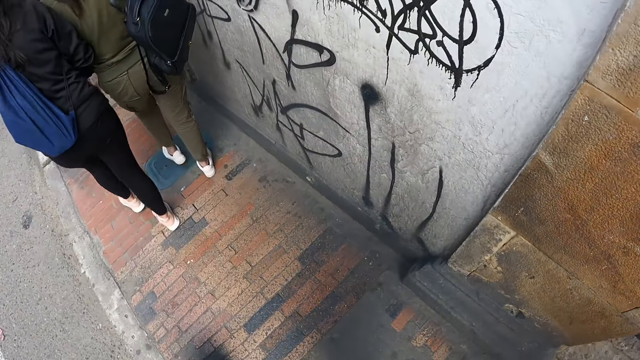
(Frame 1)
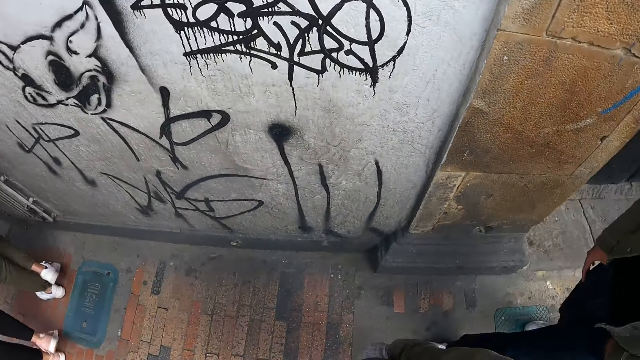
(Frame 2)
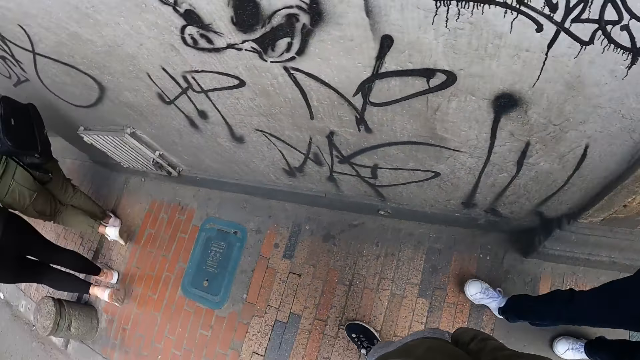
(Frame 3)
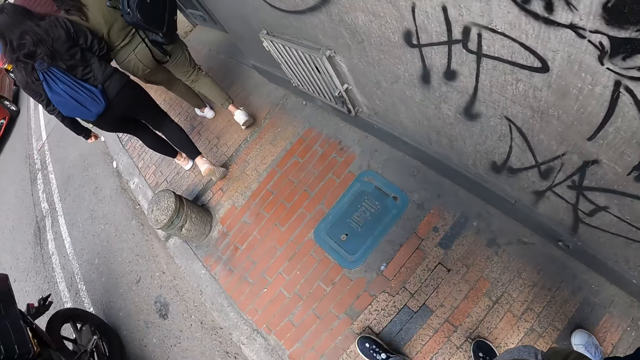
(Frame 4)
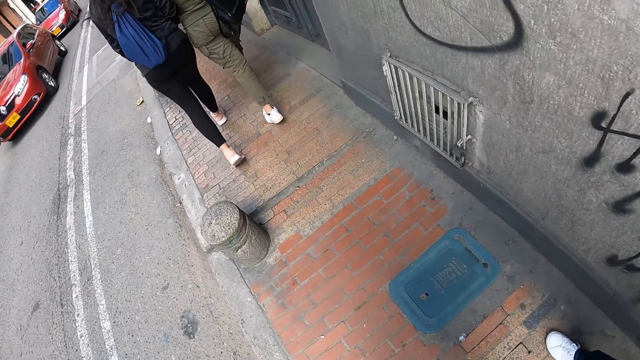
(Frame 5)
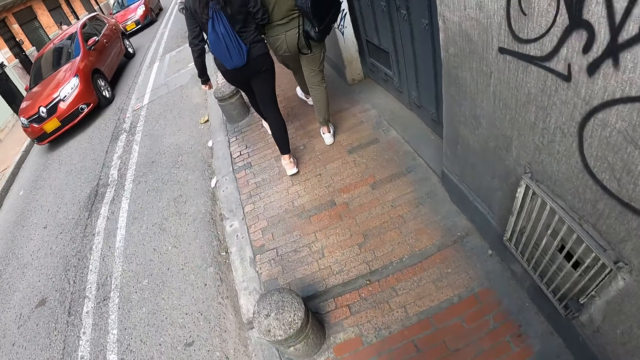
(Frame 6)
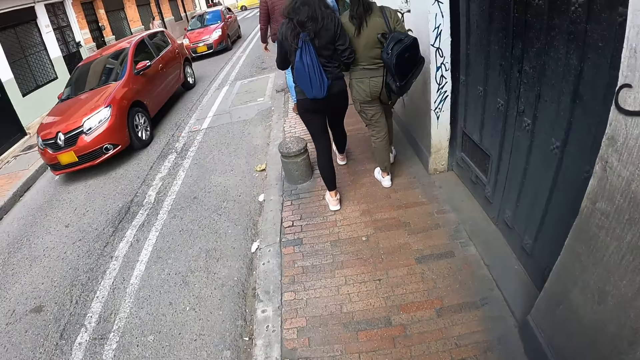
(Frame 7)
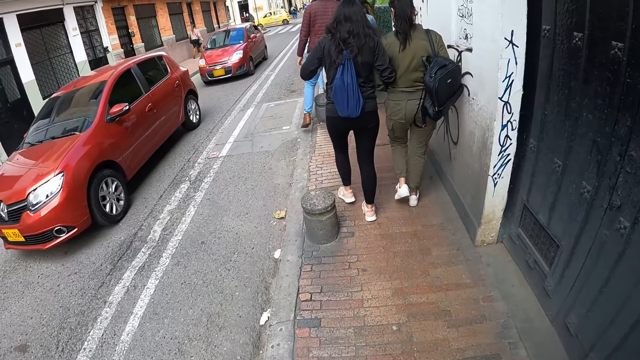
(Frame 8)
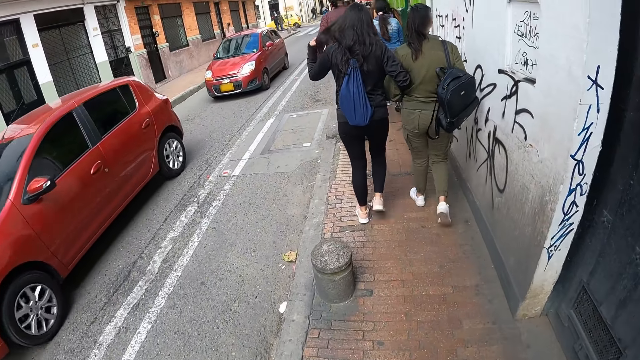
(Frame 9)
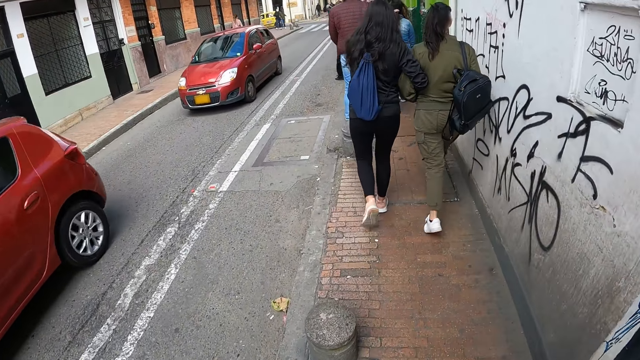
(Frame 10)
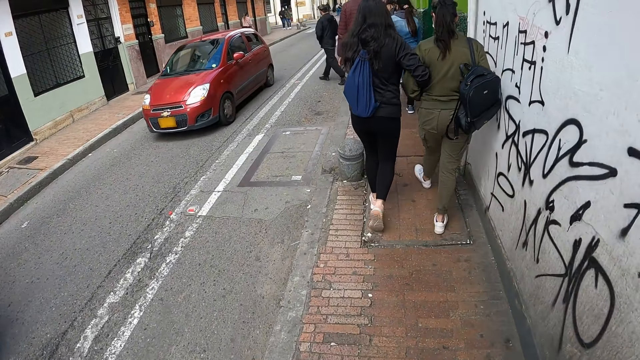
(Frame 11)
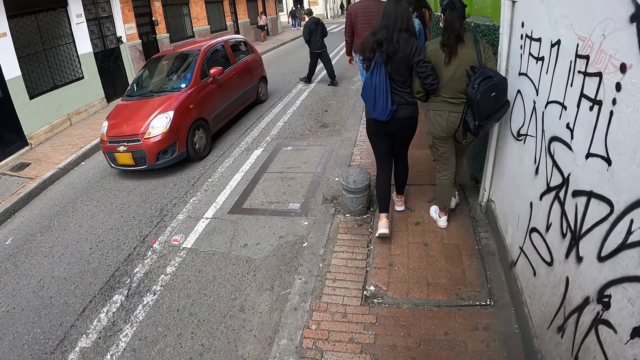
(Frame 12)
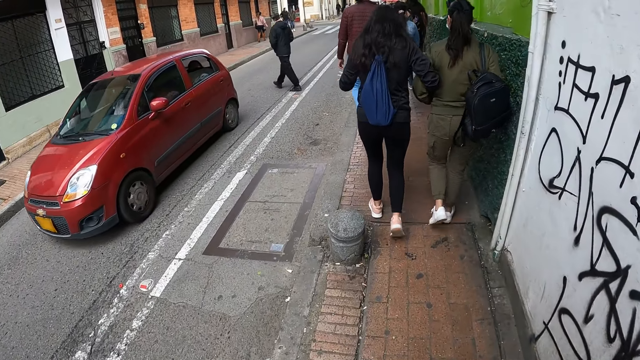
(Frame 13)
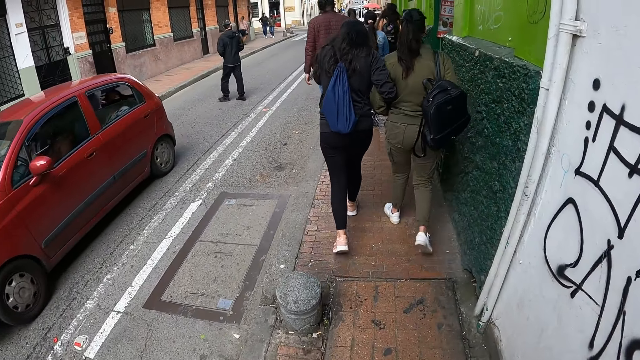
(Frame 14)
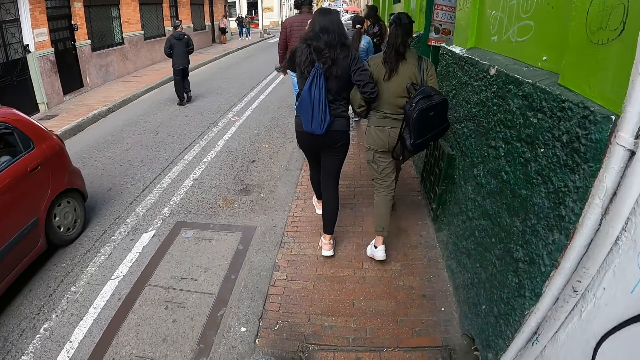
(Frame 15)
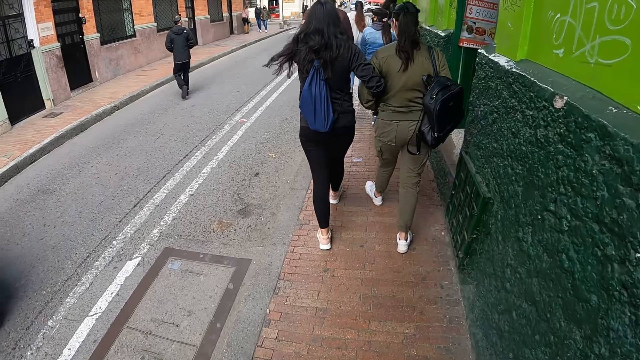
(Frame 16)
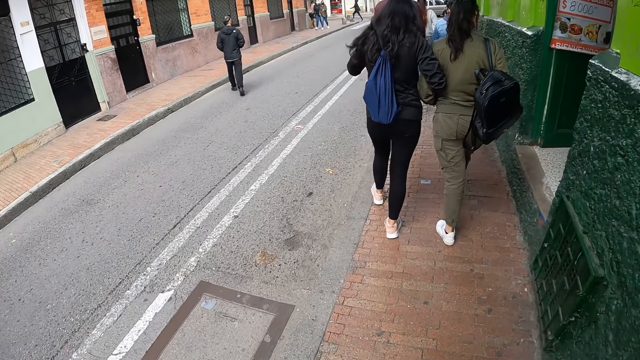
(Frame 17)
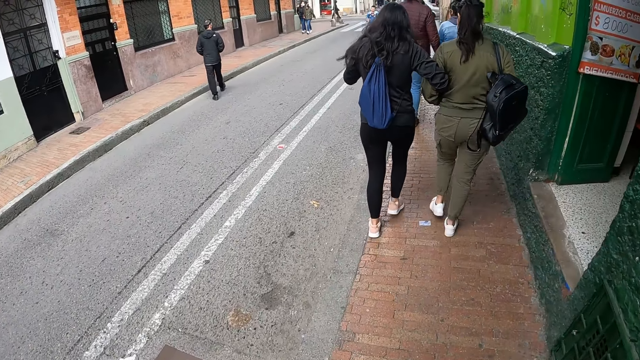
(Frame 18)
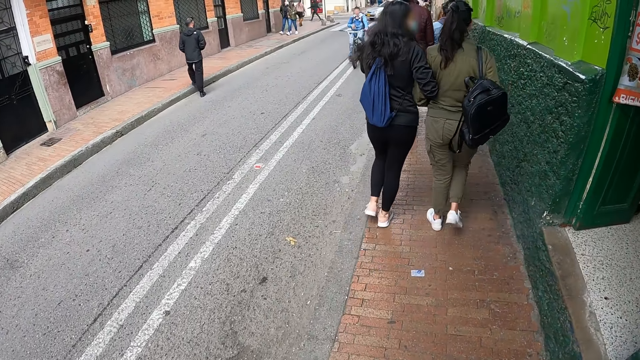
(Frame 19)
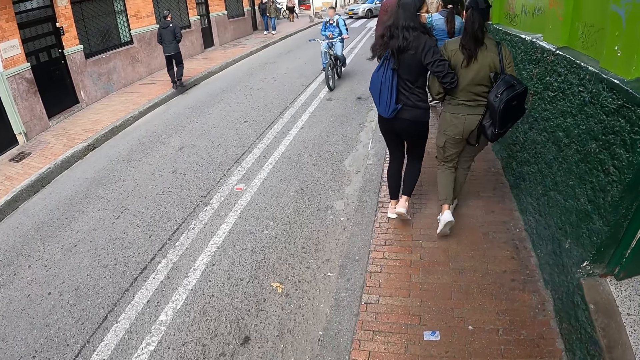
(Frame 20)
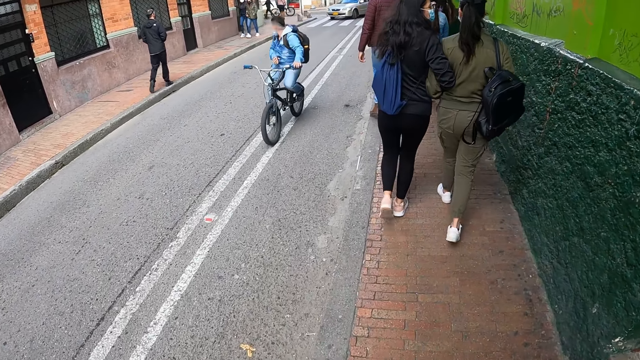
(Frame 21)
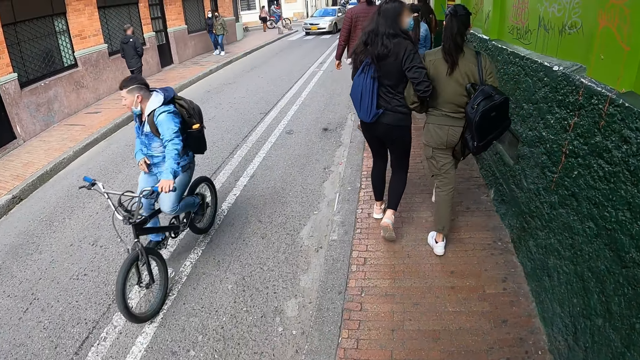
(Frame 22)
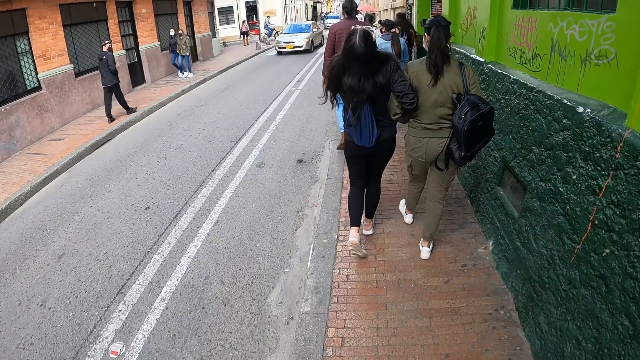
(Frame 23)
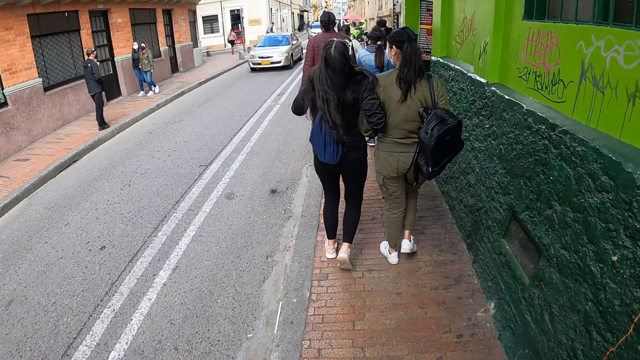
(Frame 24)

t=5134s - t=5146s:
The camera wearer walks on the pavement and looks around.

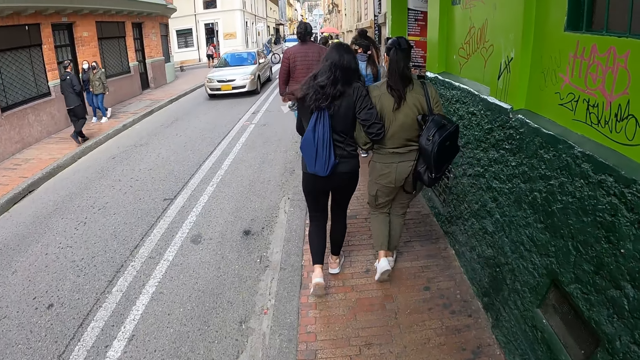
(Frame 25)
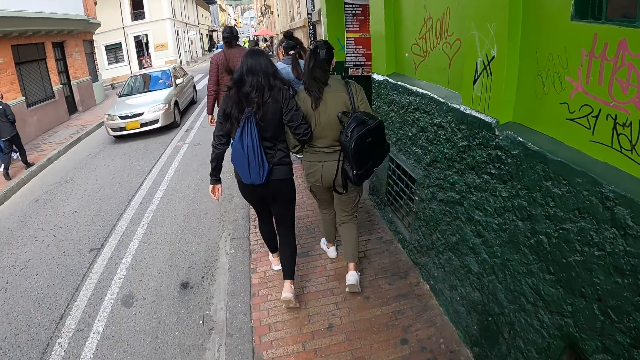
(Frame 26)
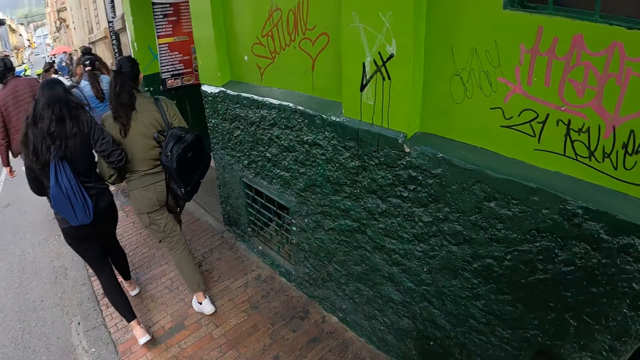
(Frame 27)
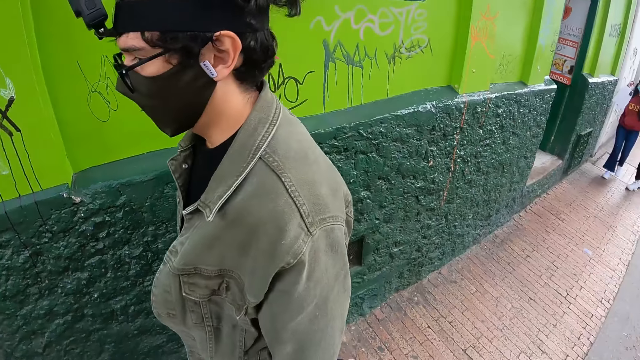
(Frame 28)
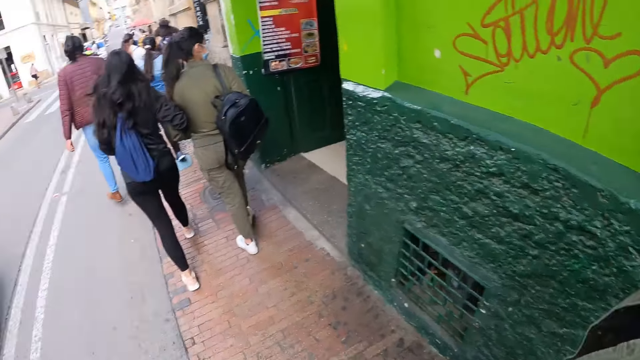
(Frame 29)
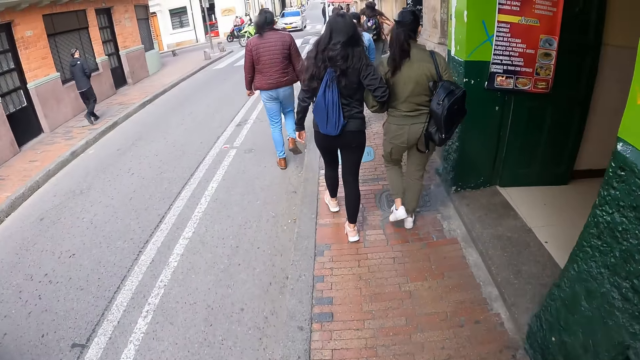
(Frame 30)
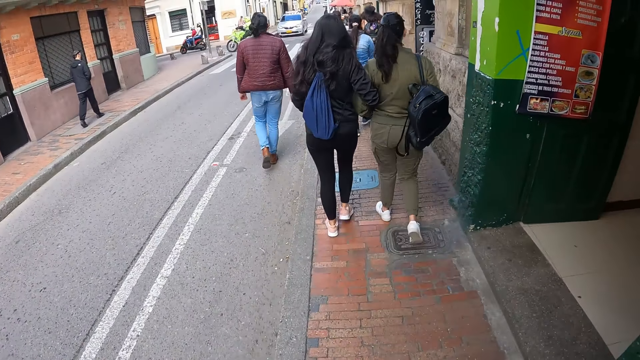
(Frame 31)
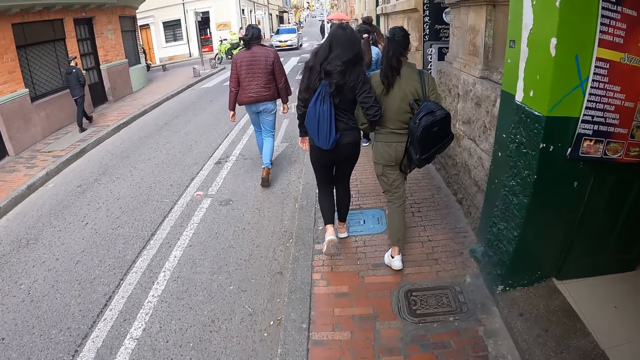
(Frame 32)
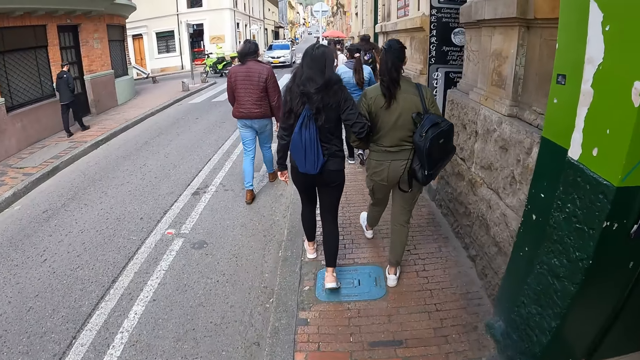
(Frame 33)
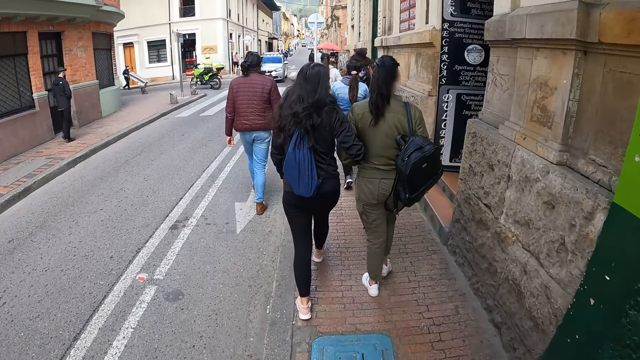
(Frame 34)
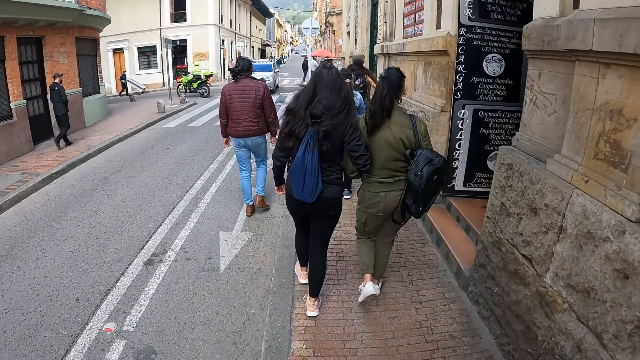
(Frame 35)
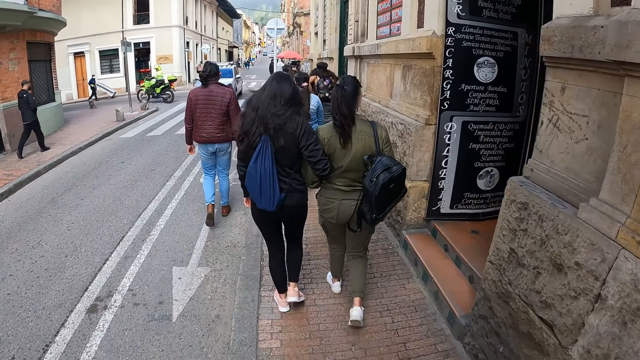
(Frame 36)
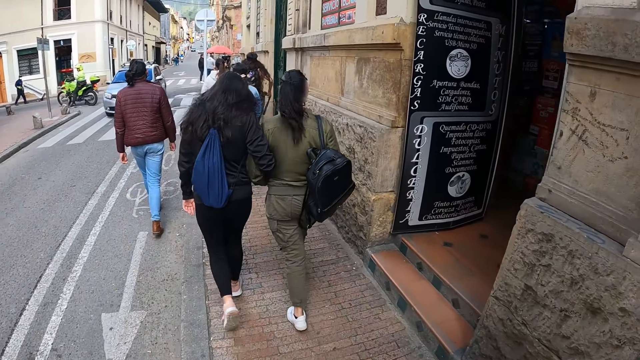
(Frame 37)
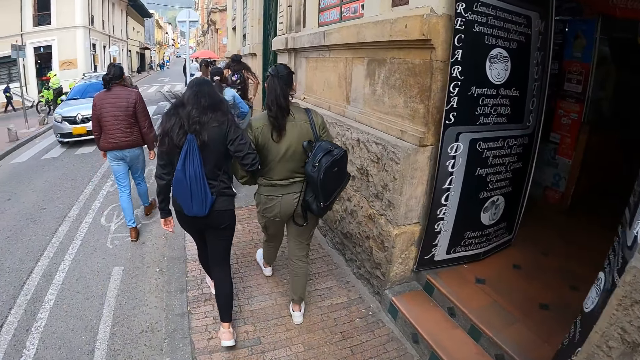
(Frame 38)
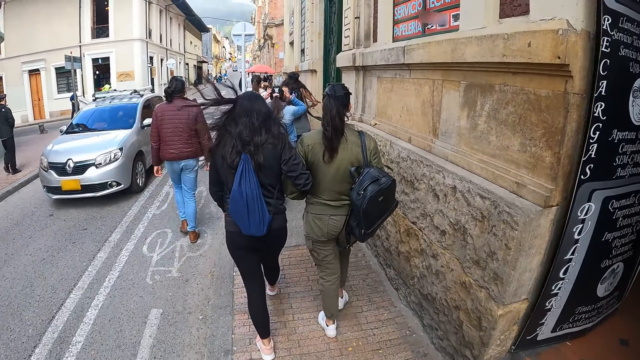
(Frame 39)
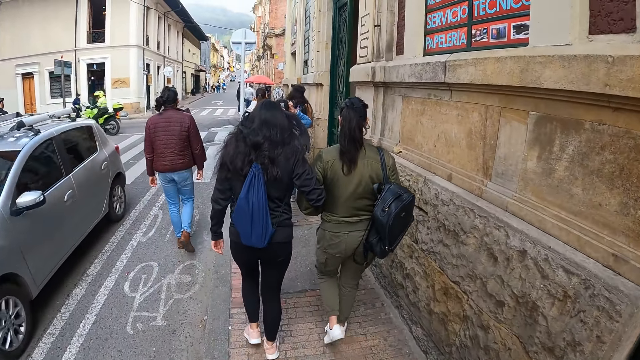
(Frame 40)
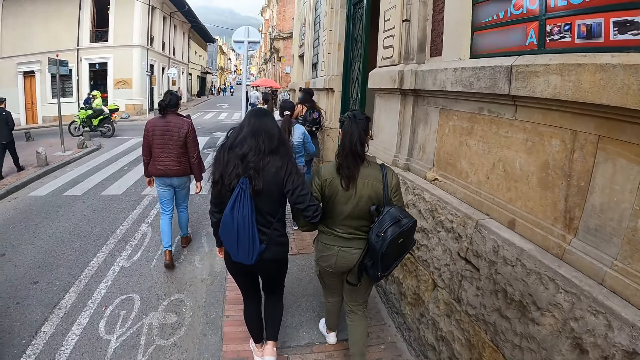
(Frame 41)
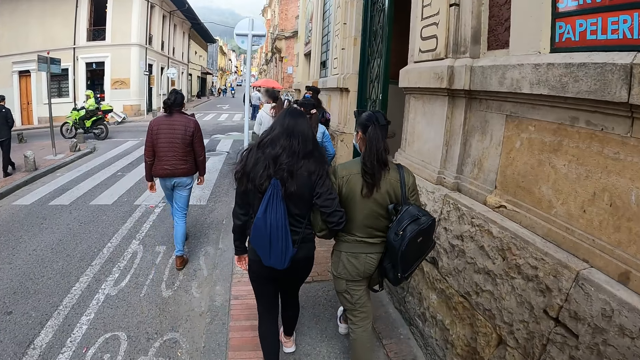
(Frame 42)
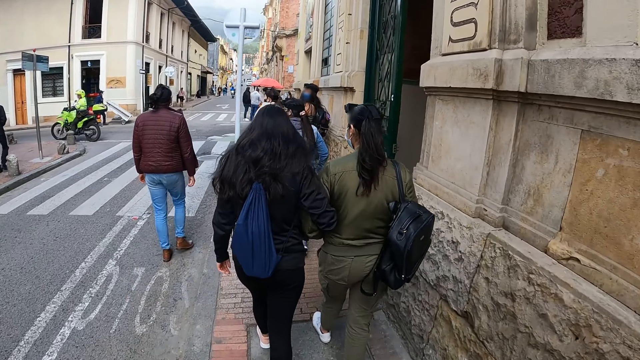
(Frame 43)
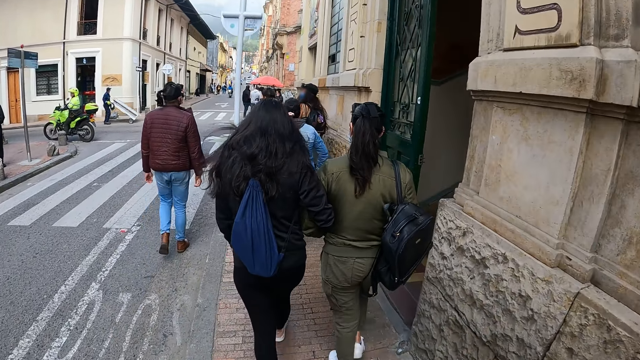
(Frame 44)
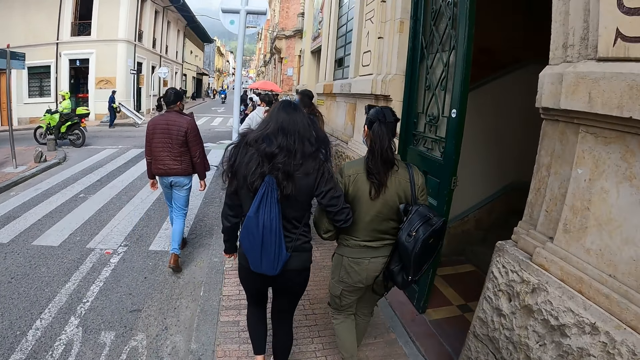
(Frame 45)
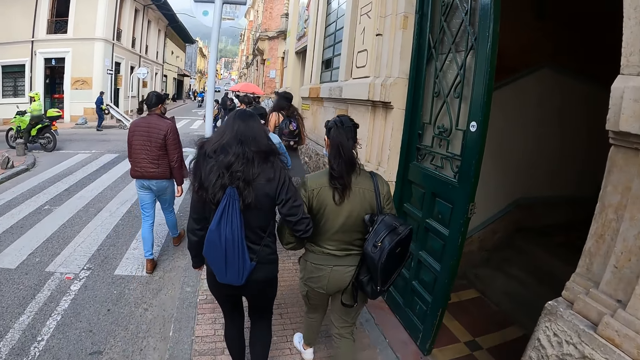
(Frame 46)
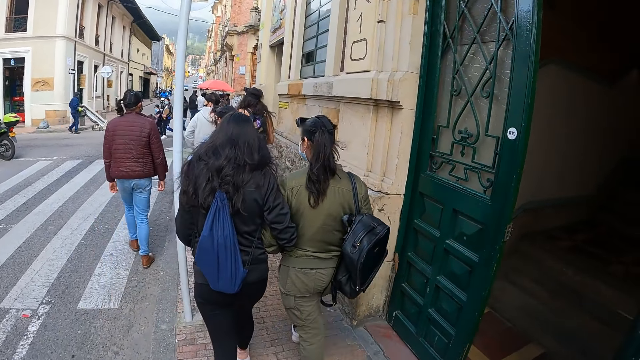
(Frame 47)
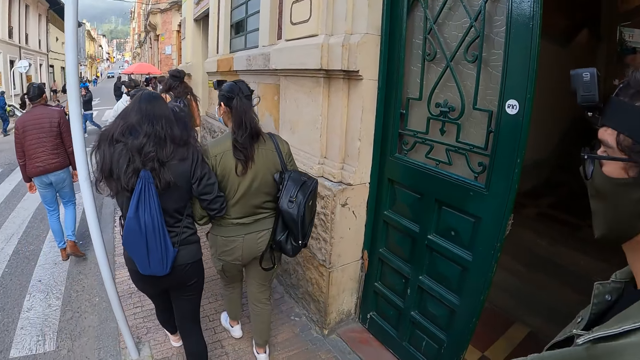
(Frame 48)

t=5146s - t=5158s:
The camera wearer looks around the road. They walk along the road.
